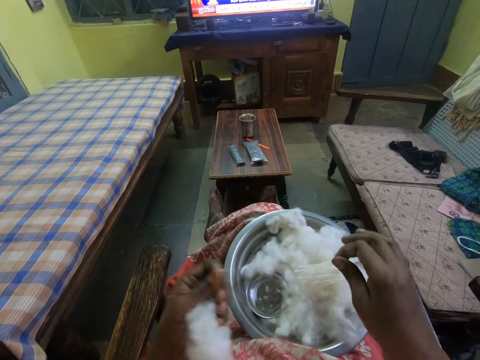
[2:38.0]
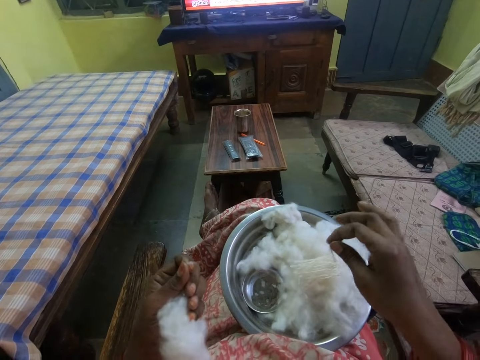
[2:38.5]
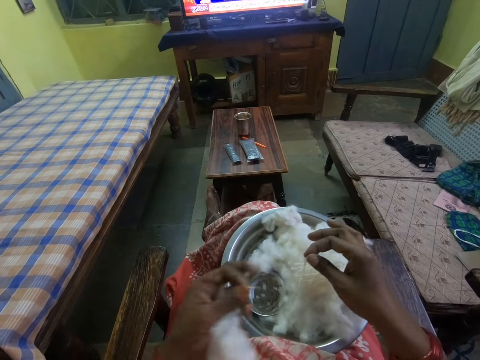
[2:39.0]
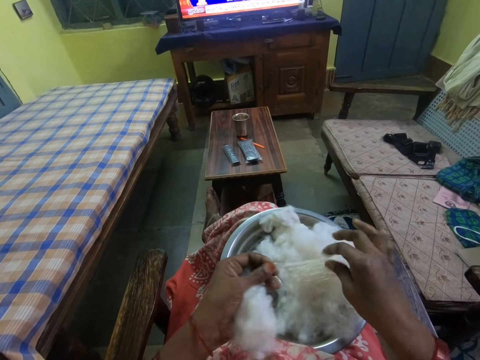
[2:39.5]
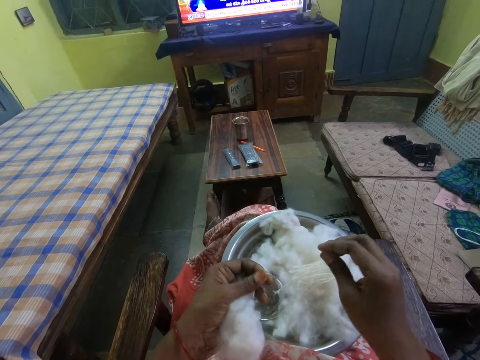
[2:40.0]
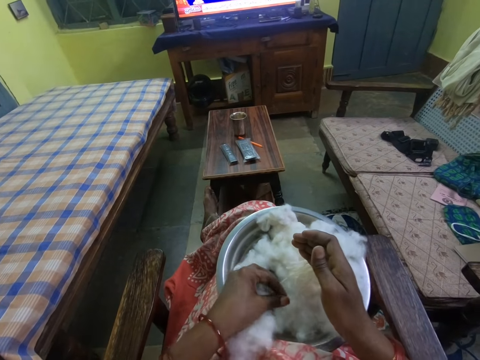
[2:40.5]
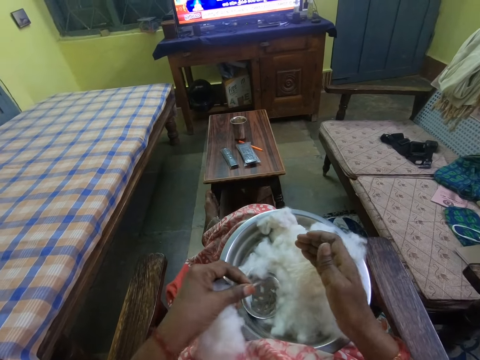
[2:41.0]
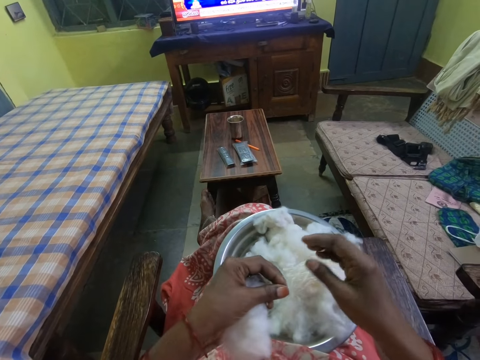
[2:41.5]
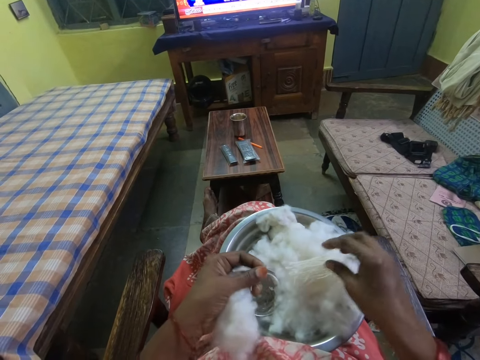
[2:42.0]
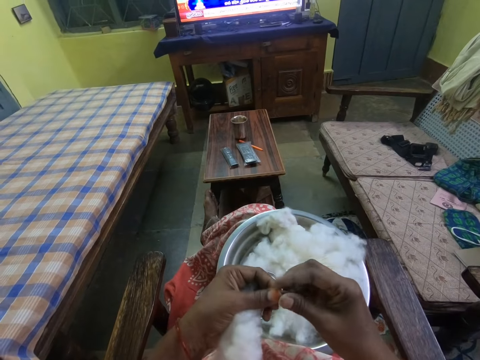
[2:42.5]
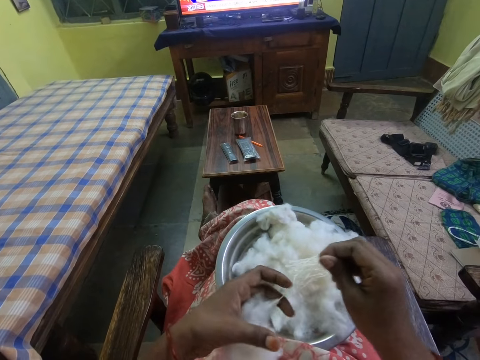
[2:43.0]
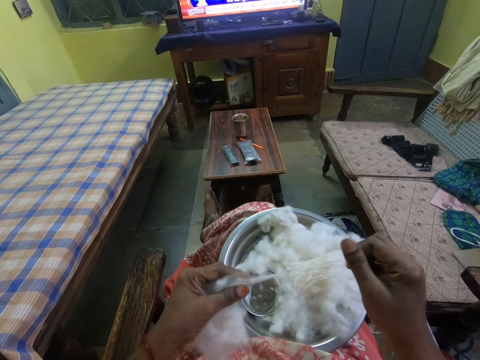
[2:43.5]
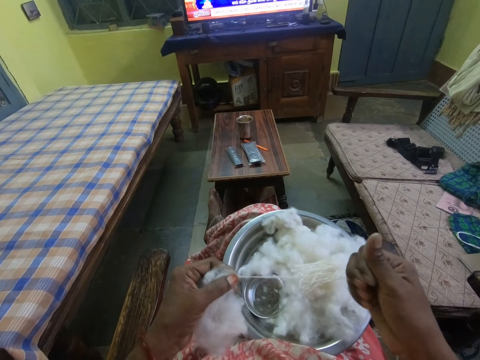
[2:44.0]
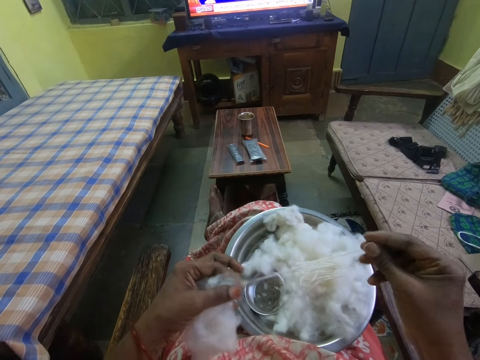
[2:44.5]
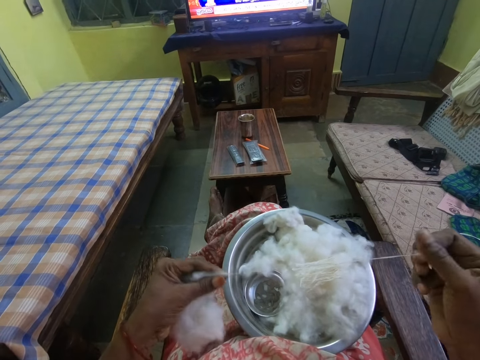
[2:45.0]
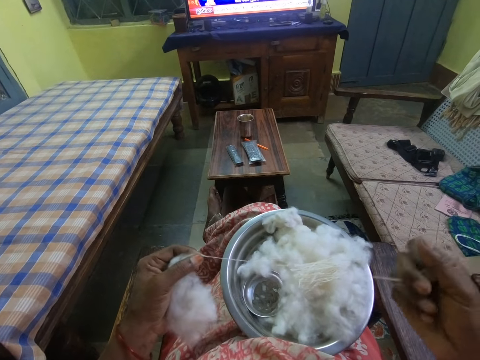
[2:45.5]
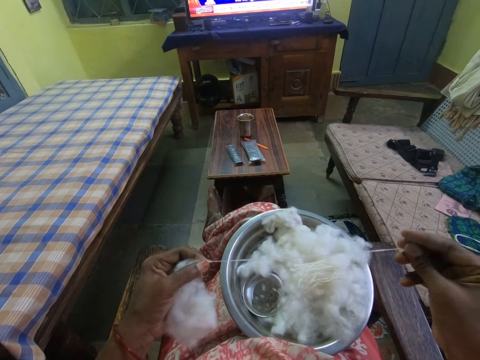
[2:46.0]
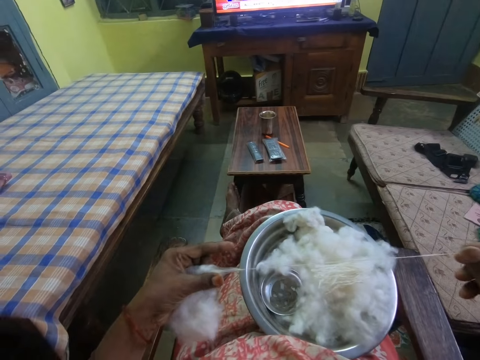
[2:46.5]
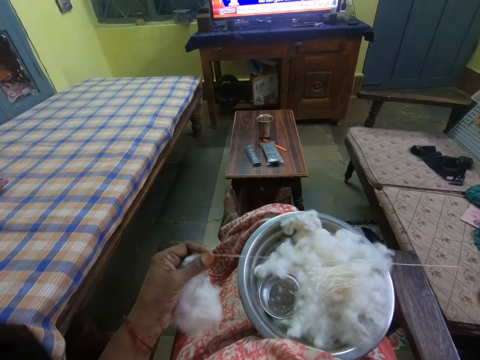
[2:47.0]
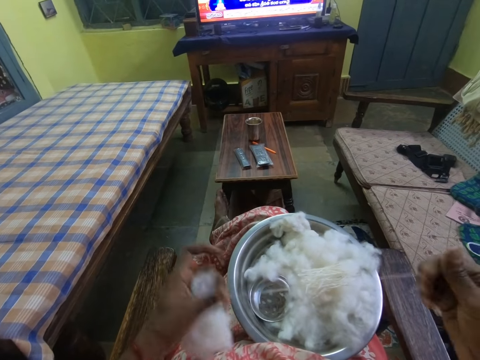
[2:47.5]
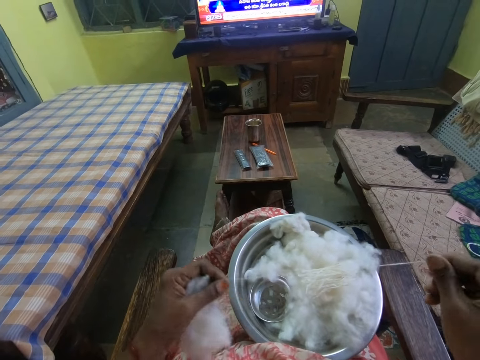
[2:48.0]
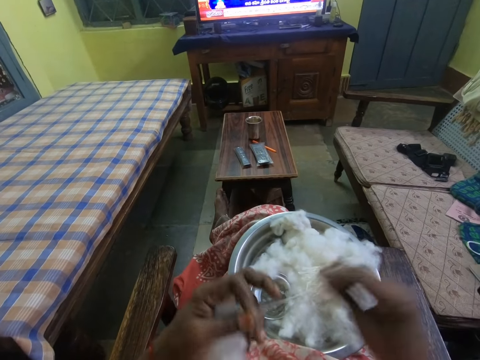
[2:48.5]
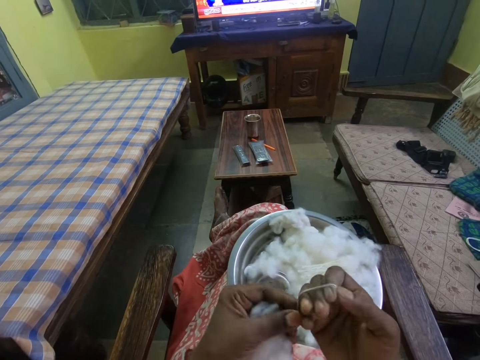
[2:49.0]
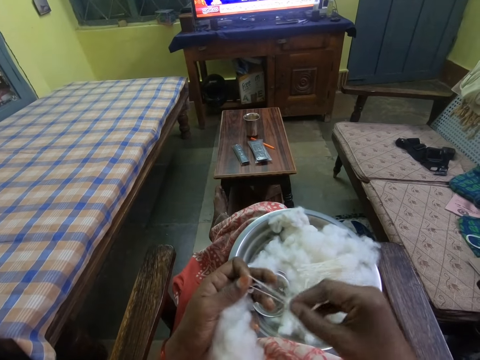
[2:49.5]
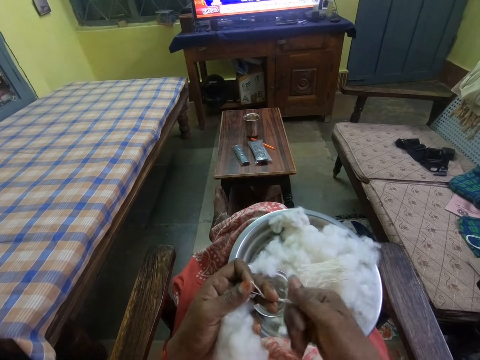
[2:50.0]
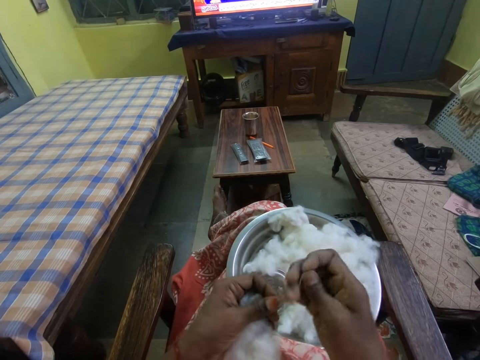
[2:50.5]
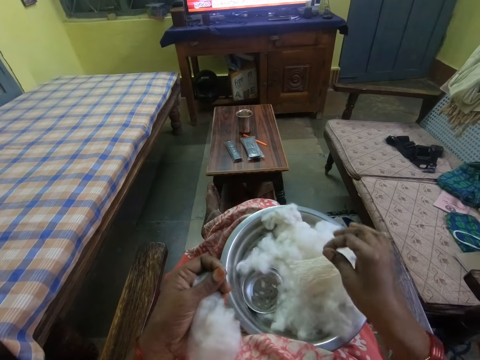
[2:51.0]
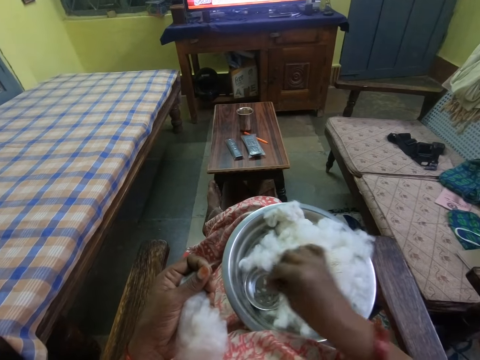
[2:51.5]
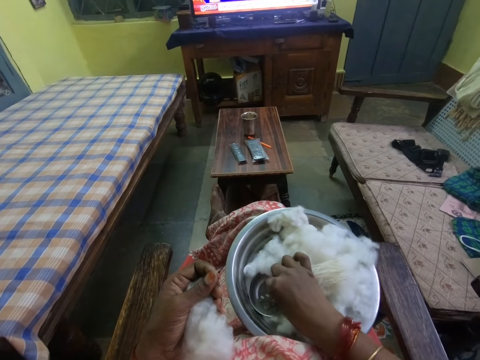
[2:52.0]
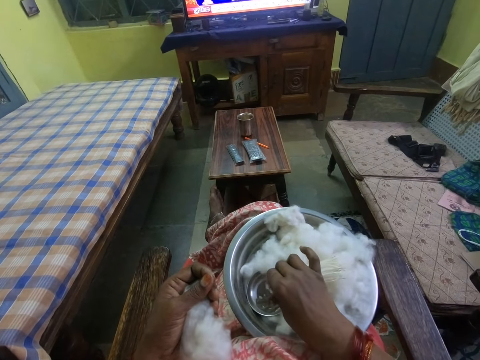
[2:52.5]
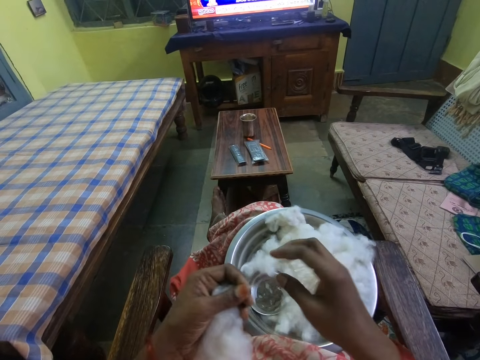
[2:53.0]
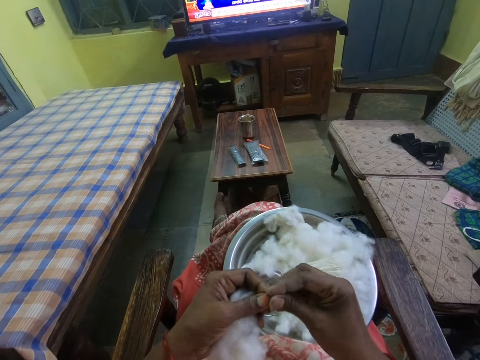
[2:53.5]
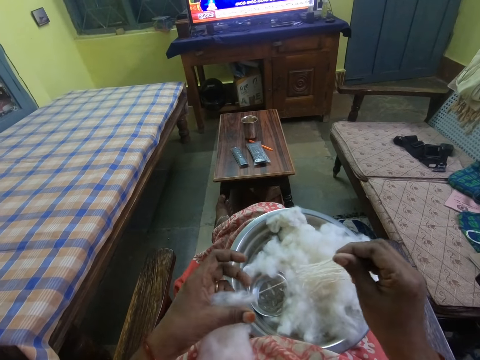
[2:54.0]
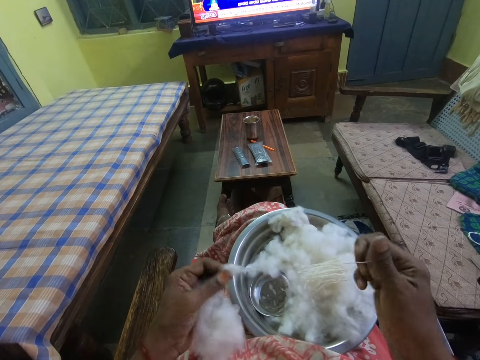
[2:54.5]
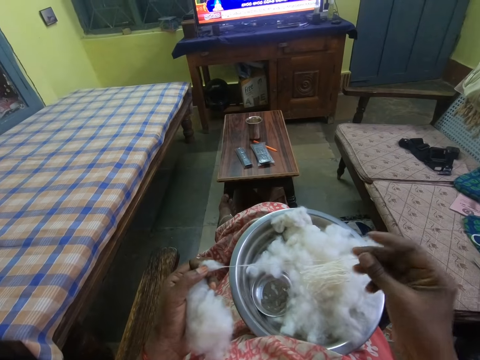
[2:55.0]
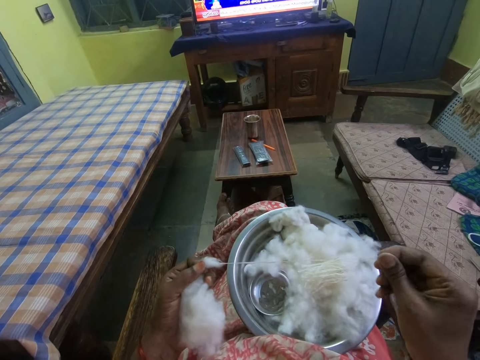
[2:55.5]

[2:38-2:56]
The camera wearer cuts the thread. They touch the thread with the left hand. They drop the thread on the bowl. They hold the thread on the left hand. They put the thread on the bowl. They pull the thread from the cotton wool. They fold the thread on the right hand. They remove the thread from the right hand. They cut the thread. They drop the thread on the bowl. They touch something on the bowl. They pull the thread from the cotton wool.

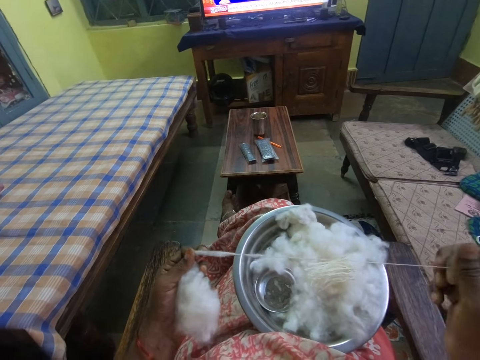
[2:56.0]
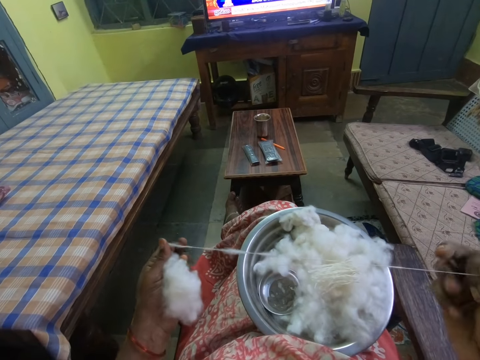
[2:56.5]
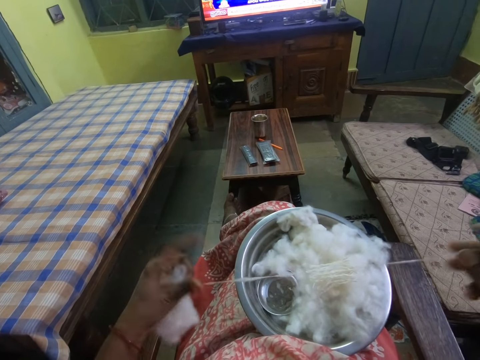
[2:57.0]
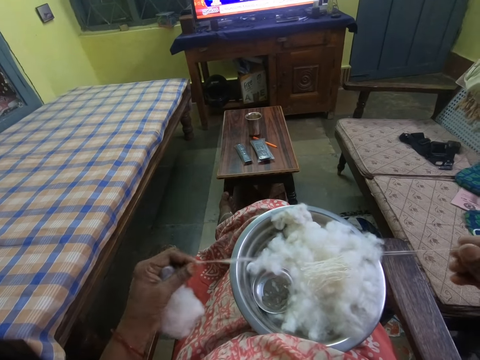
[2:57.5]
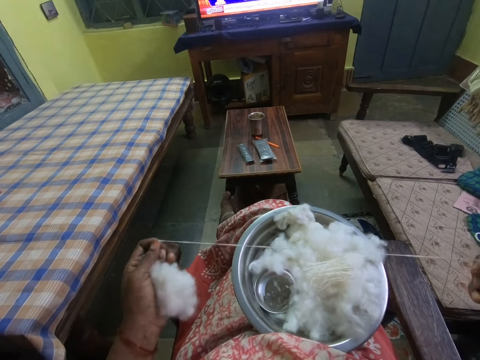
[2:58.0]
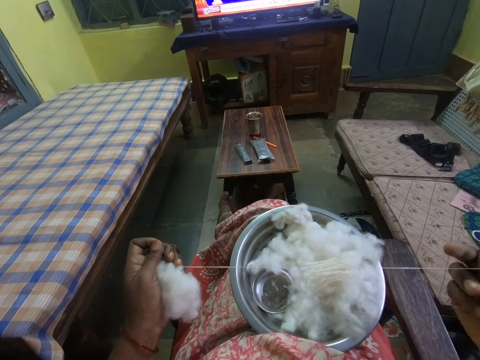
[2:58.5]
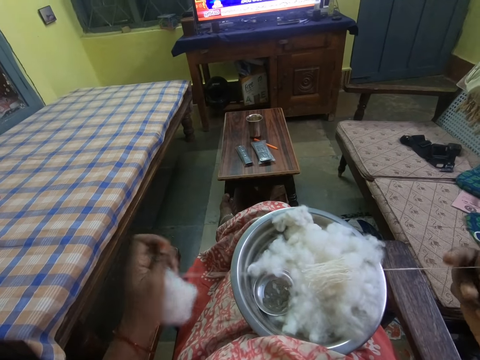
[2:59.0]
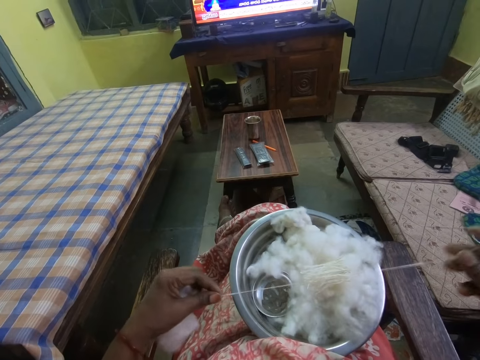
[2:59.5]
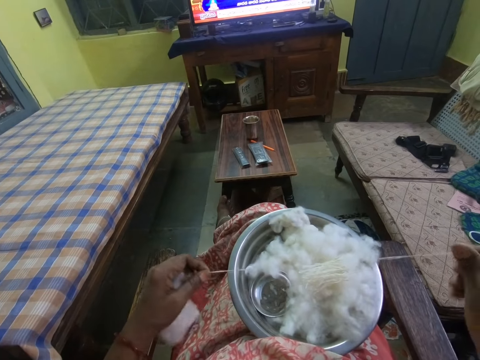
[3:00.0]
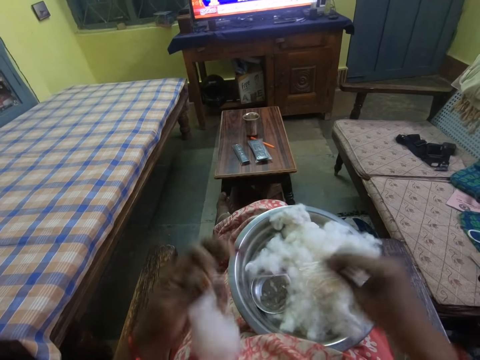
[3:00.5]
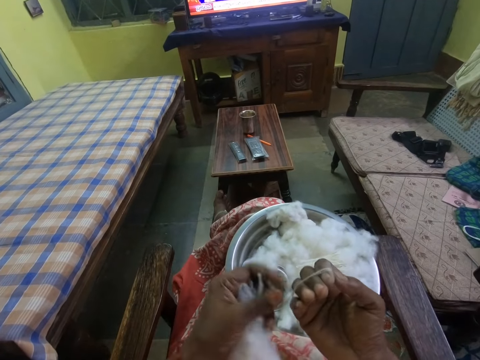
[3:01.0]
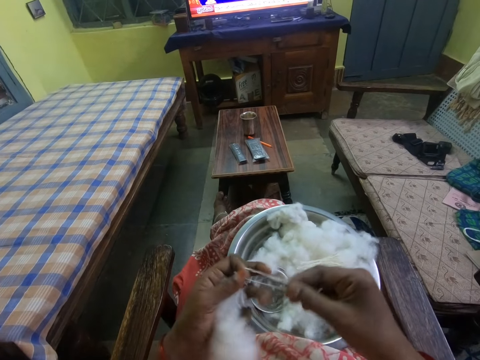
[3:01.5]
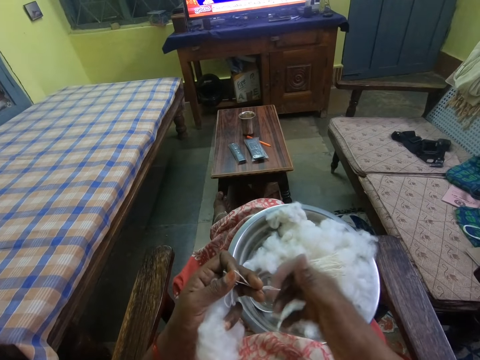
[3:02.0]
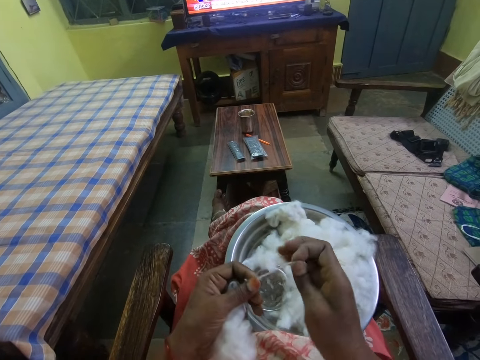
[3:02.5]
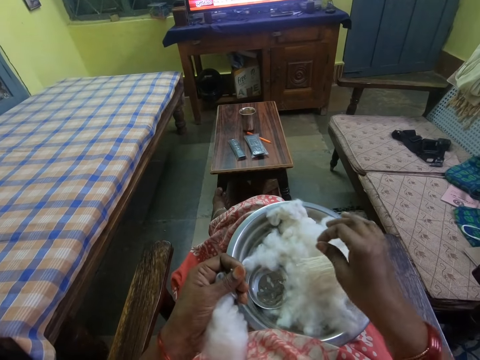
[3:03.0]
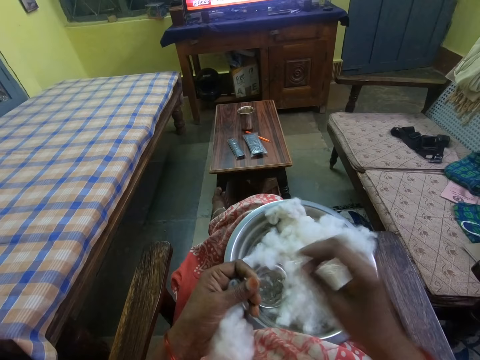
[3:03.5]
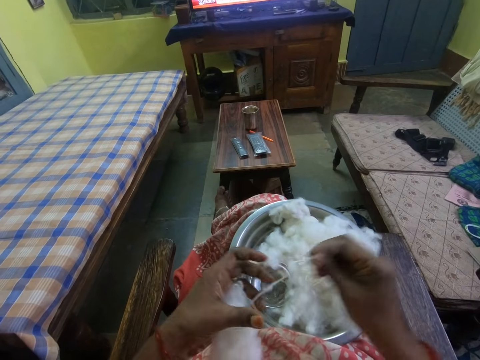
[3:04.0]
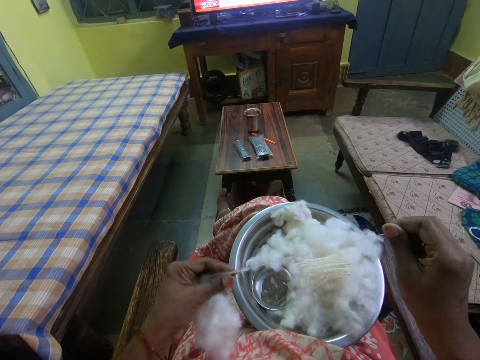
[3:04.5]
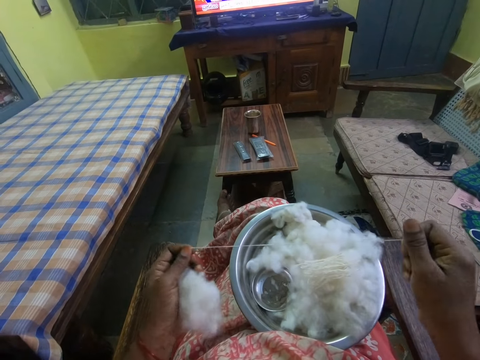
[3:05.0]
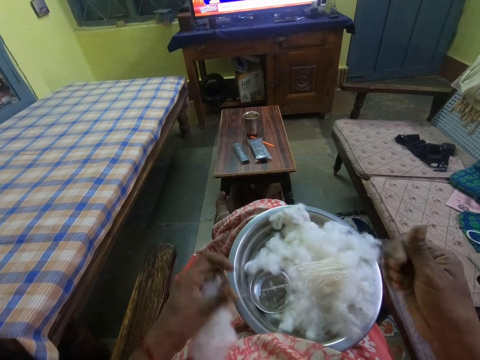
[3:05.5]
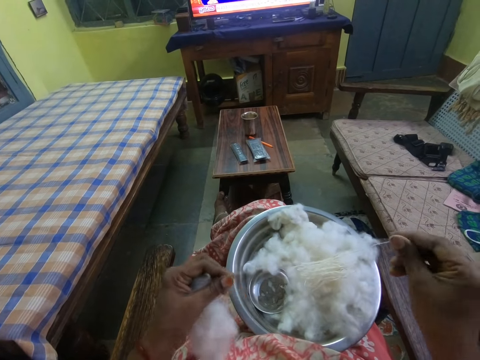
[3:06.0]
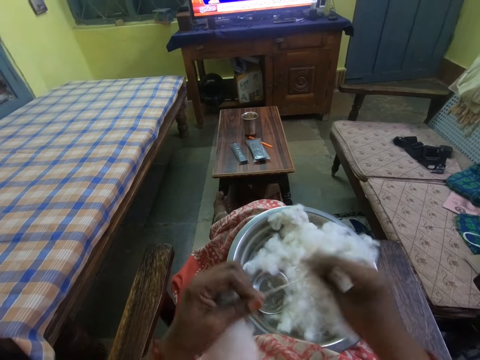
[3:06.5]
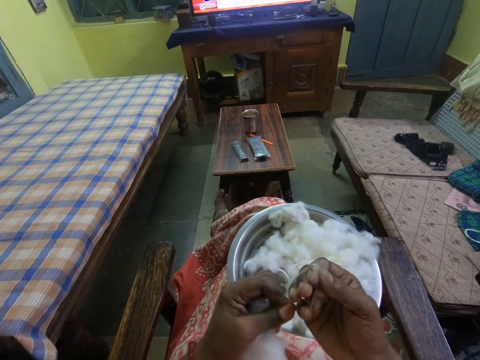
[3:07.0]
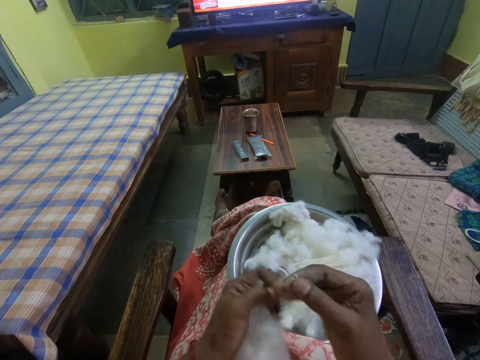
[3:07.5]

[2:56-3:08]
The camera wearer folds the thread on the right hand. They remove the thread from the right hand. They cut the thread. They drop the thread on the bowl. They pull the thread from the cotton wool. They fold the thread on the right hand. They remove the thread from the right hand.
